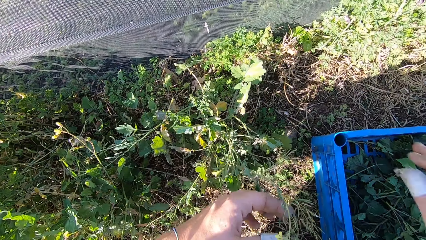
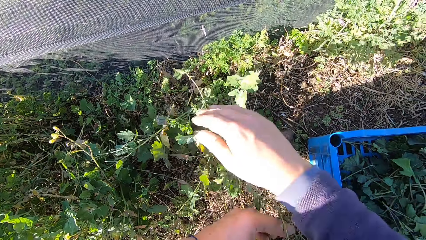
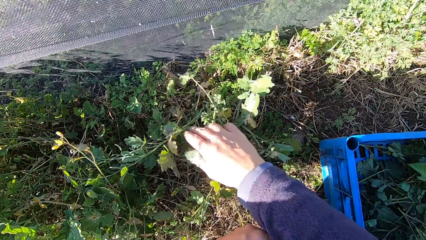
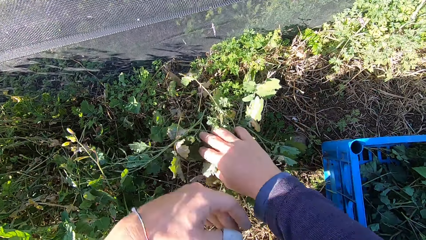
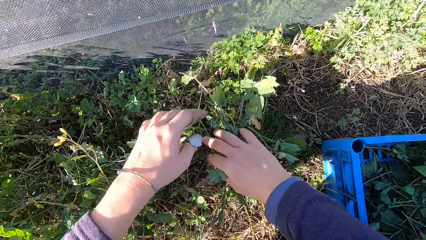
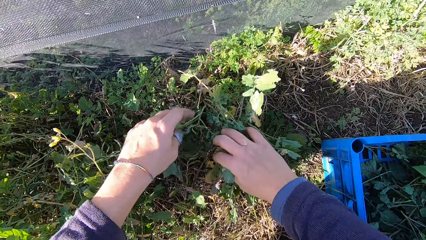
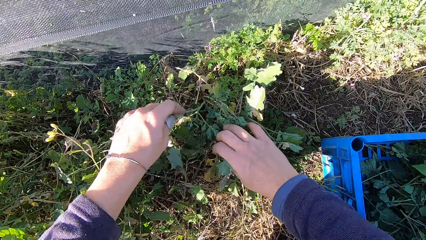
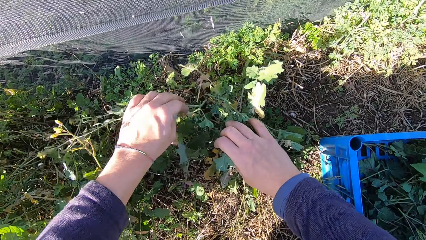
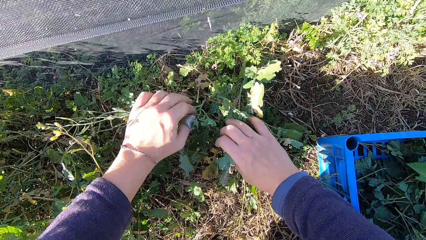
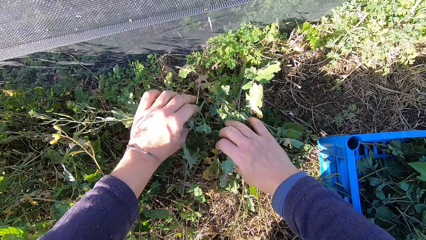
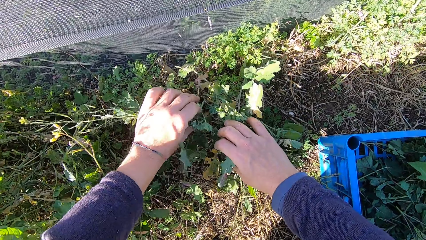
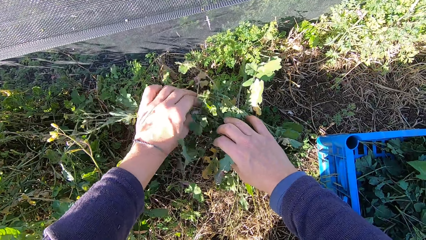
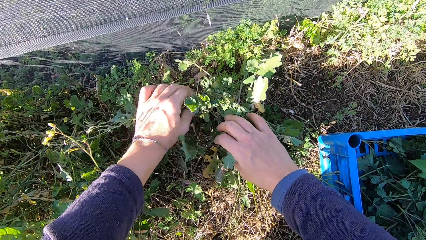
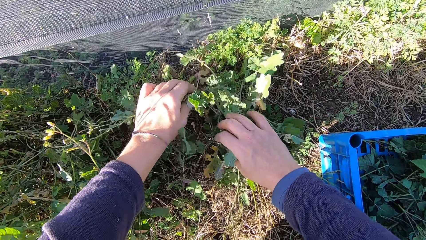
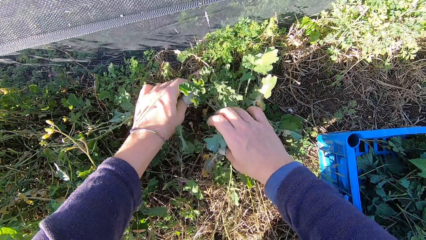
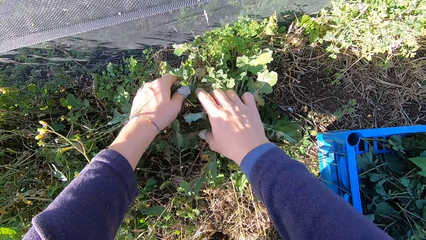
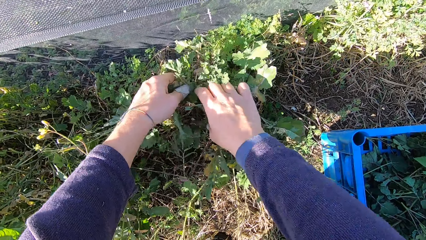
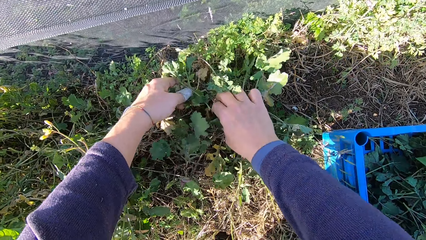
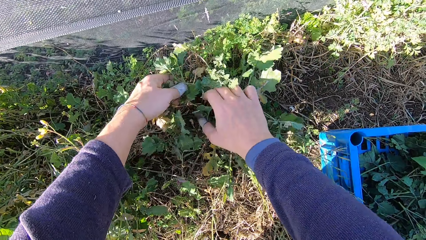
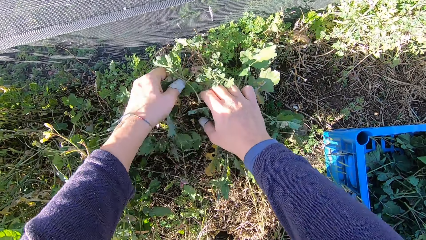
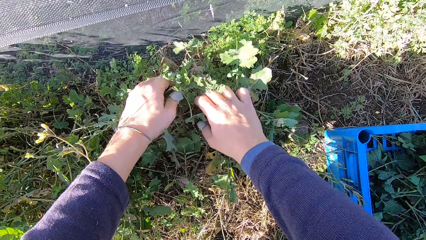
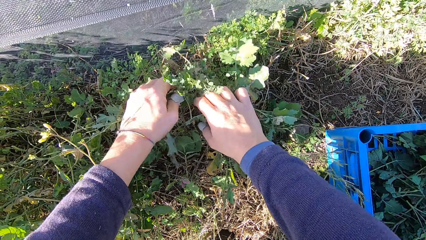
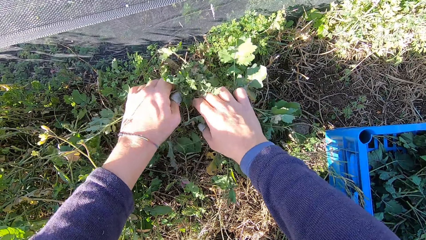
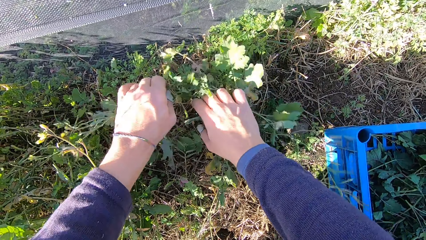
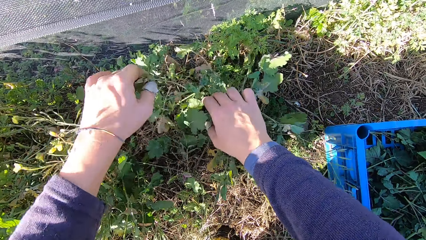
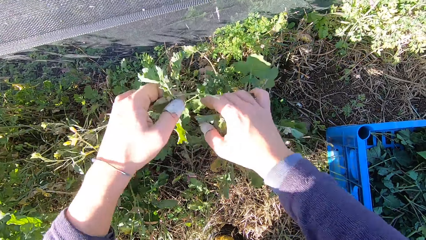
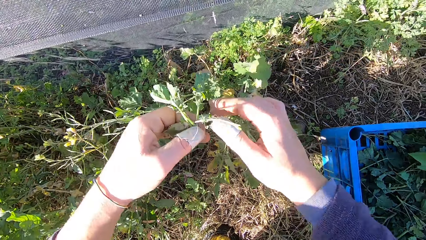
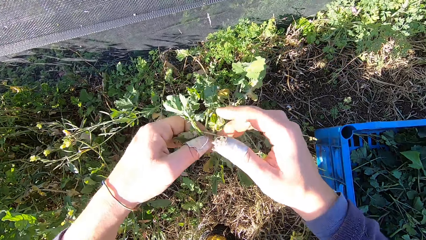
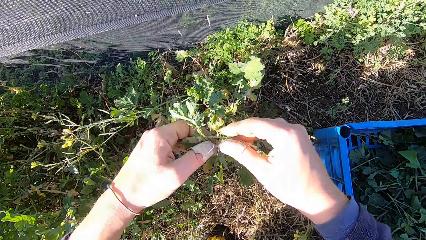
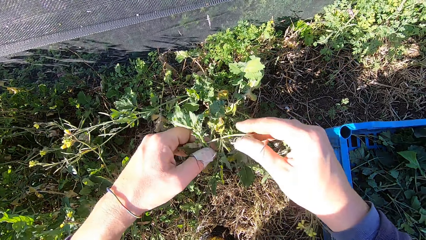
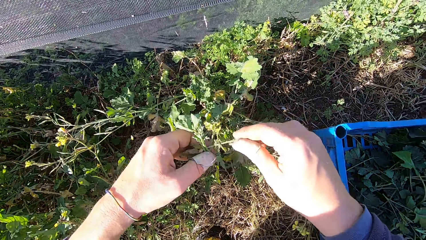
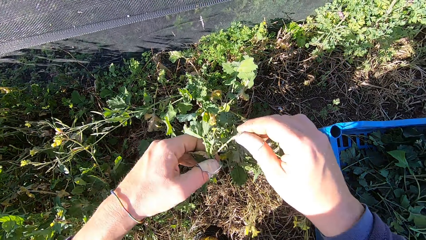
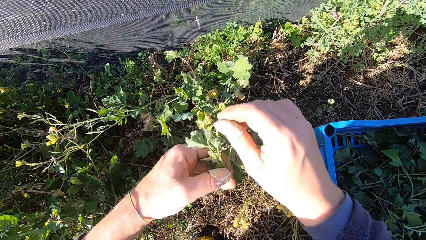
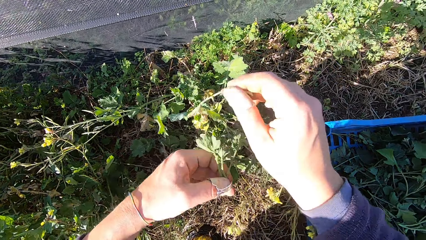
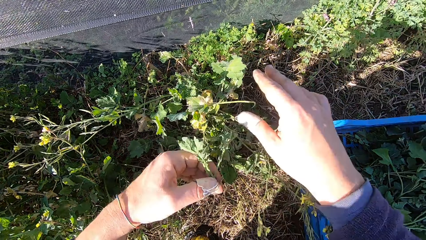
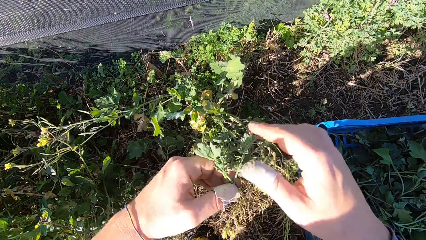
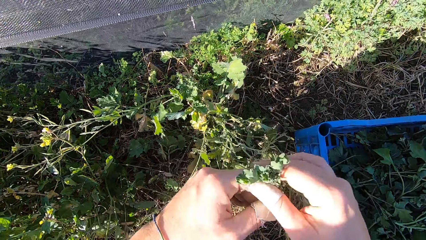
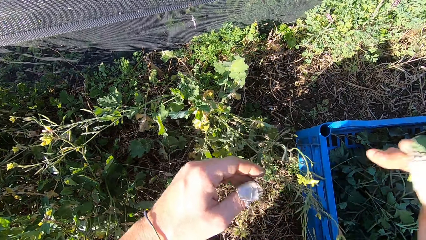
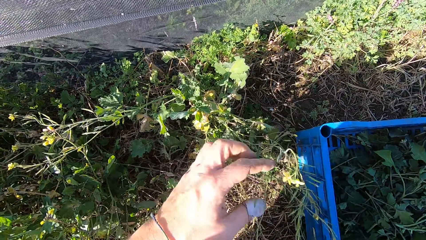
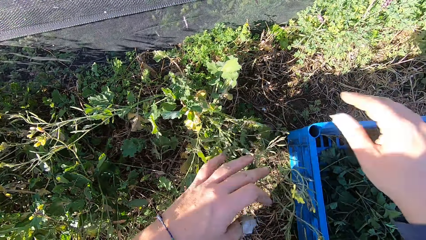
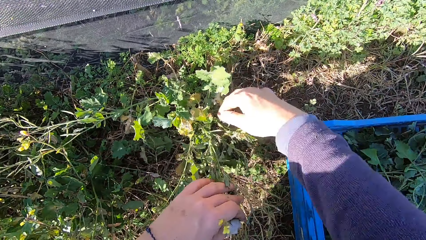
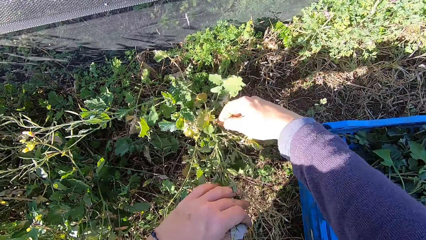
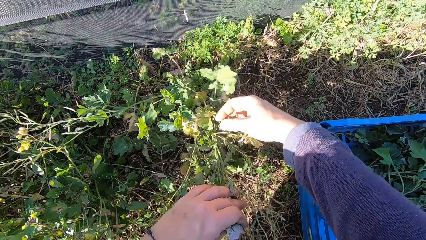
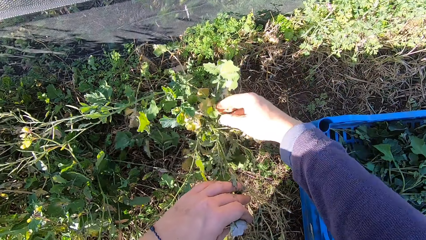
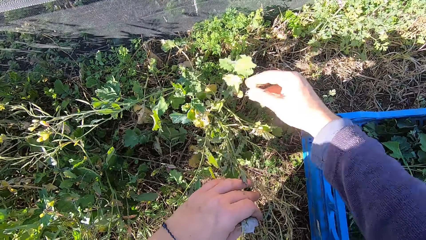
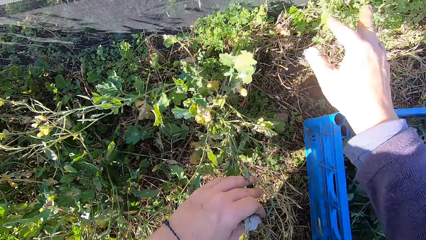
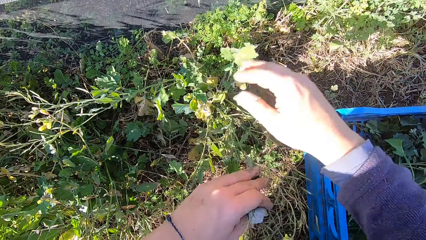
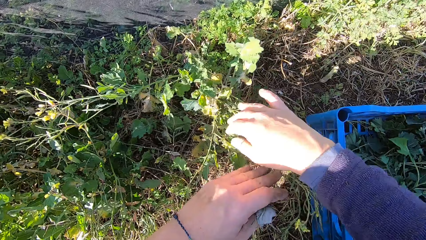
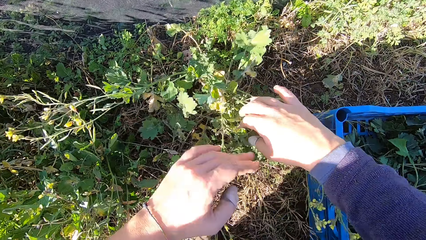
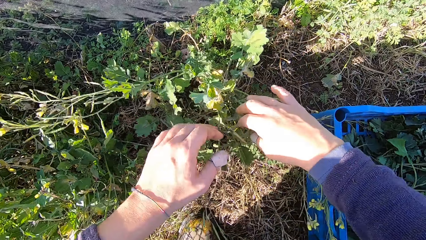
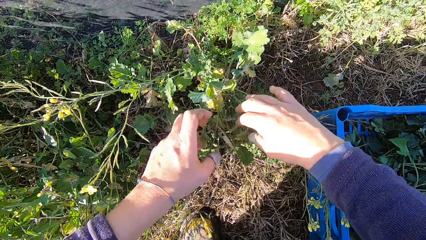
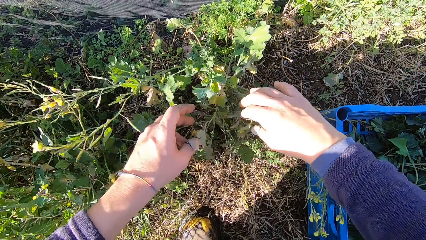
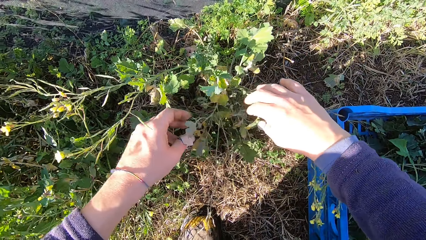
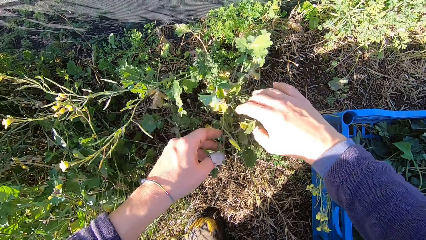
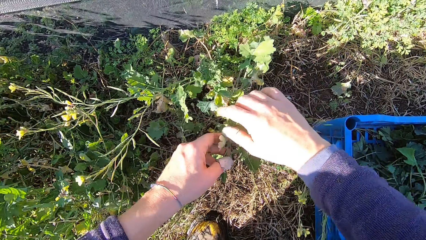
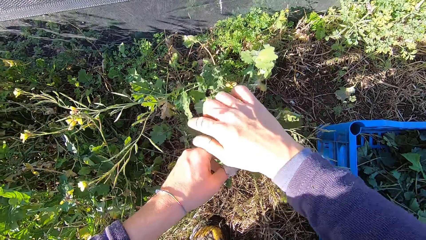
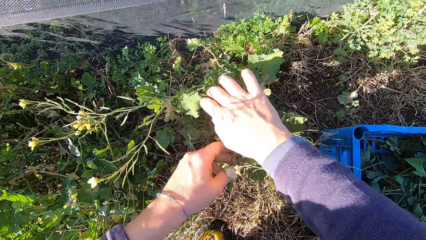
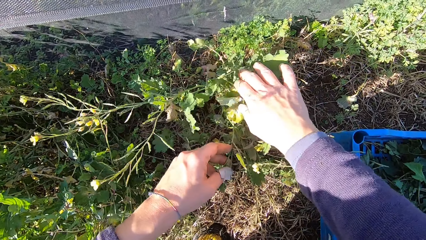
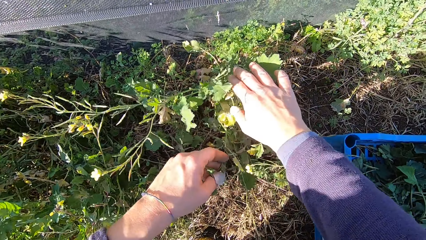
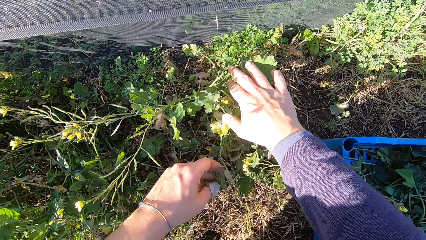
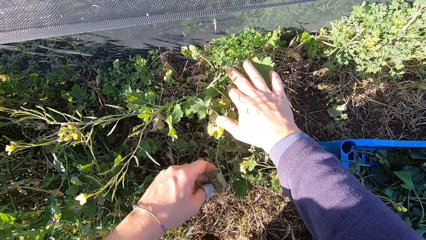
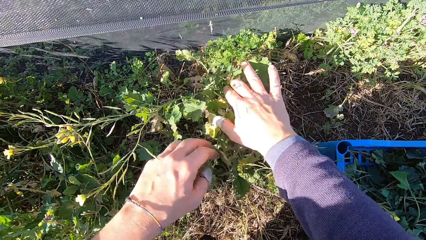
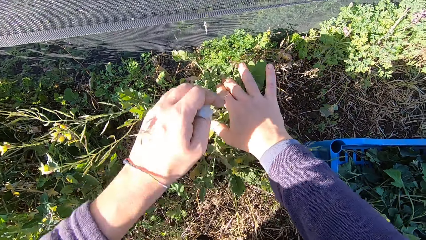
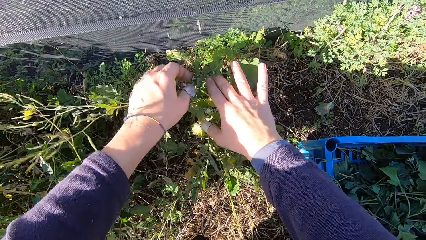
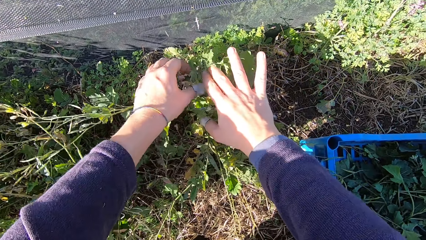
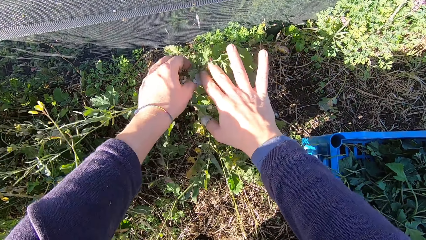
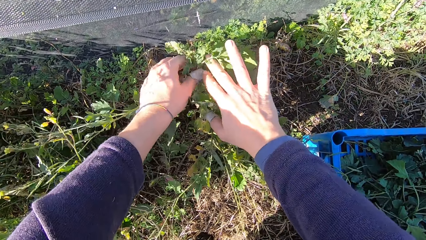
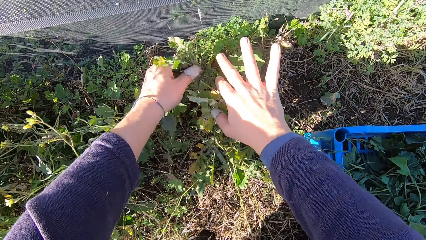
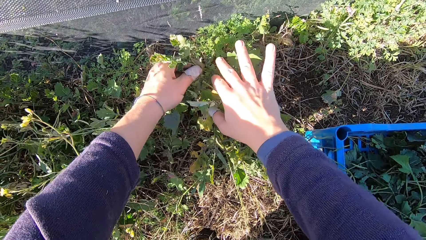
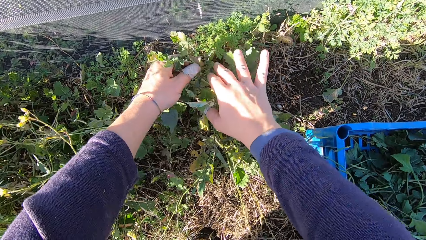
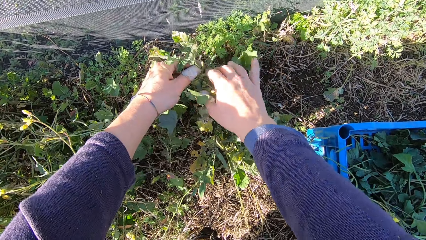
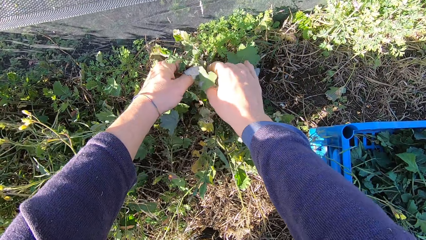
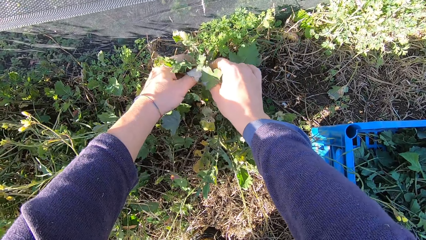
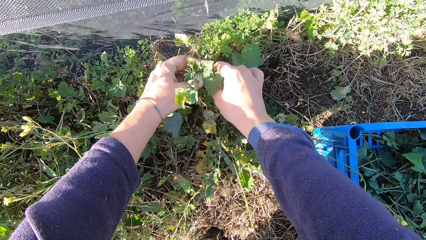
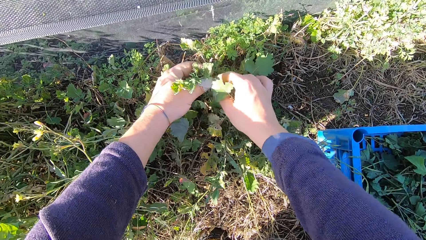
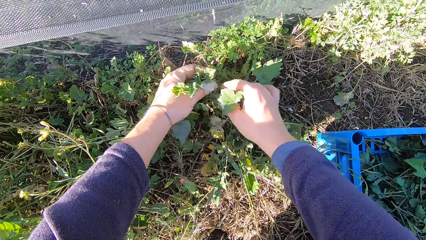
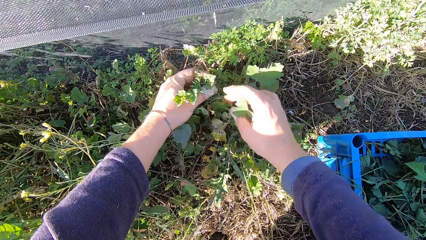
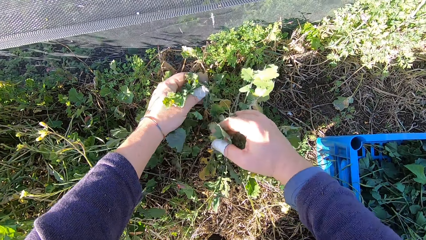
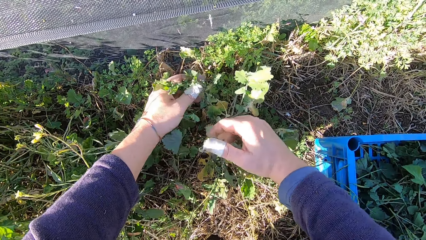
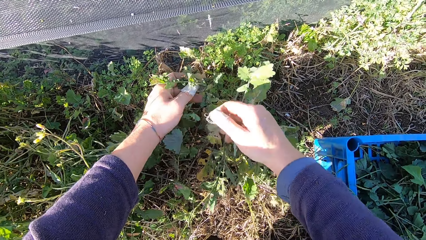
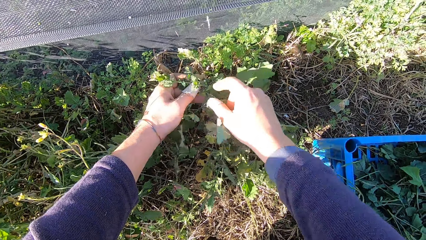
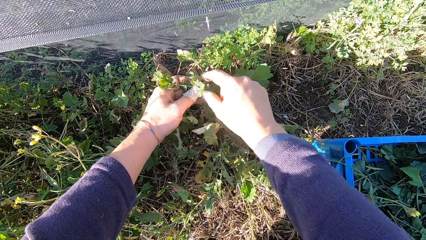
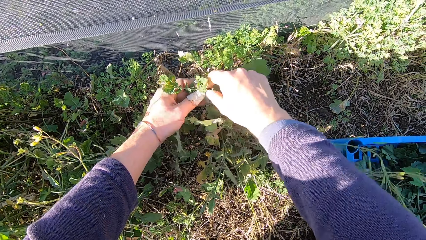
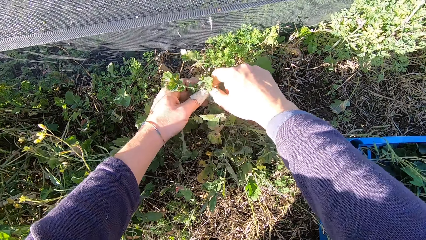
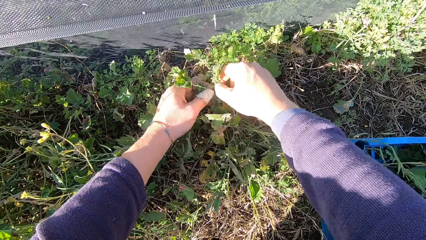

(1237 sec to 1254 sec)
The camera wearer puts the plant in the crate or basket. He cuts a stem from the plant with his hand. He drops a stem on the ground with his right hand. He picks up a plant from her hand. He drops the stem in the basket. He drops a leaf in the ground. He picks up a plant.
